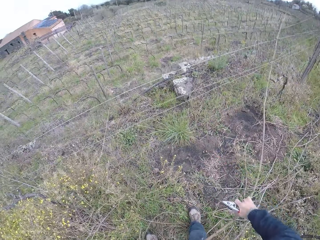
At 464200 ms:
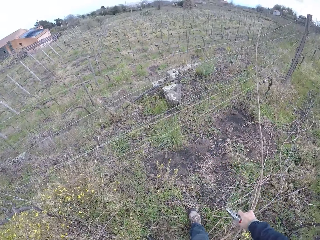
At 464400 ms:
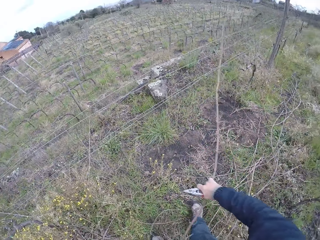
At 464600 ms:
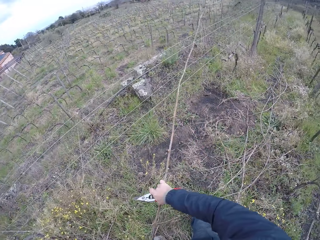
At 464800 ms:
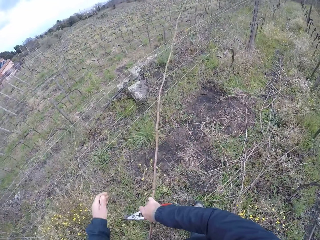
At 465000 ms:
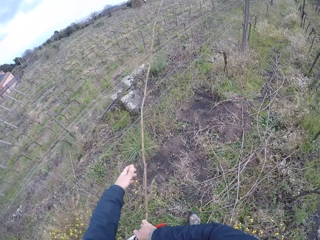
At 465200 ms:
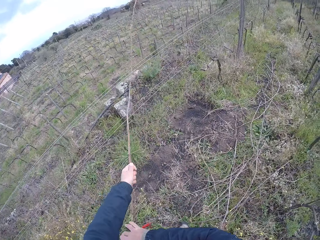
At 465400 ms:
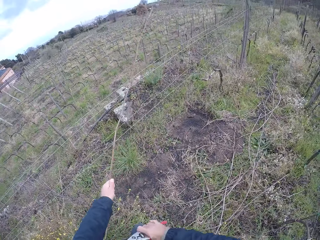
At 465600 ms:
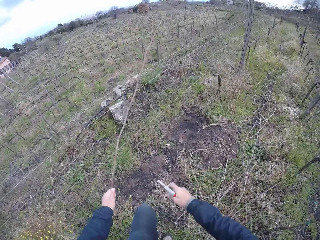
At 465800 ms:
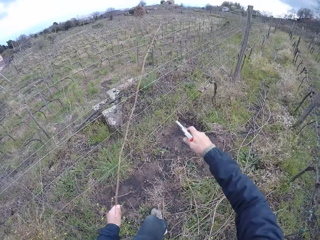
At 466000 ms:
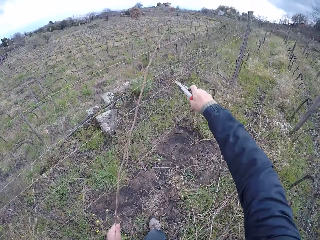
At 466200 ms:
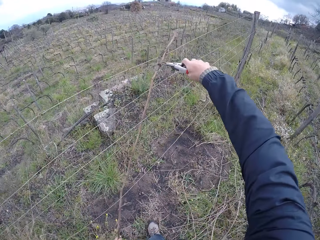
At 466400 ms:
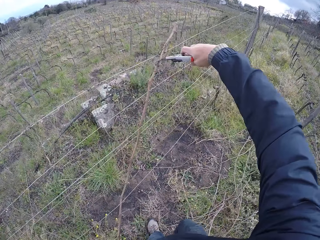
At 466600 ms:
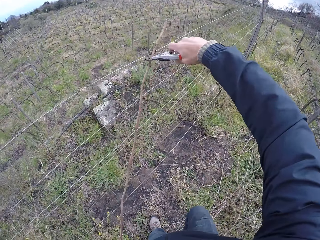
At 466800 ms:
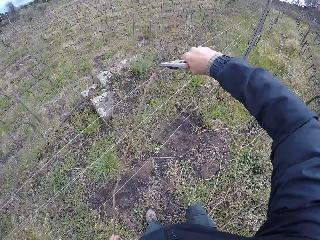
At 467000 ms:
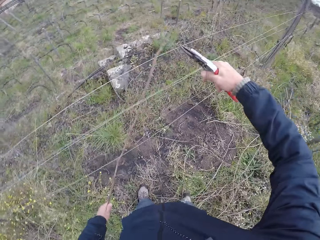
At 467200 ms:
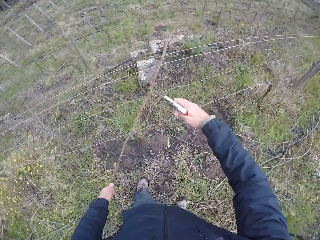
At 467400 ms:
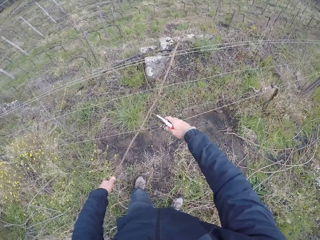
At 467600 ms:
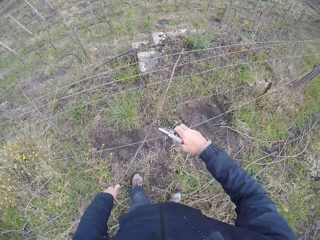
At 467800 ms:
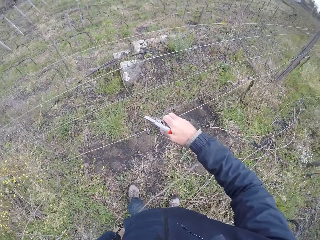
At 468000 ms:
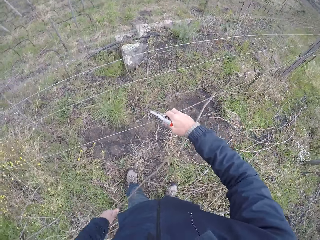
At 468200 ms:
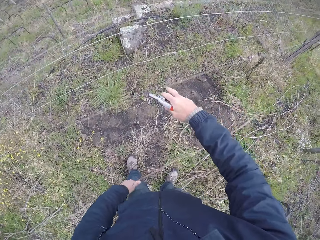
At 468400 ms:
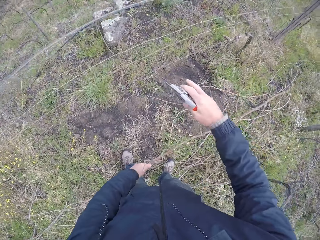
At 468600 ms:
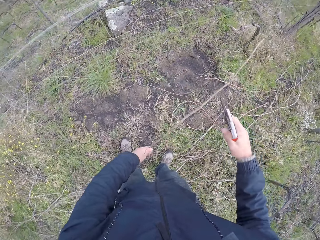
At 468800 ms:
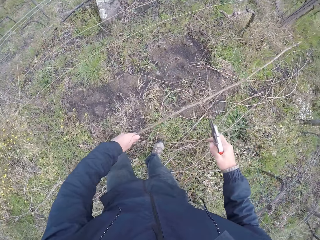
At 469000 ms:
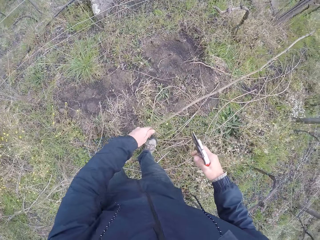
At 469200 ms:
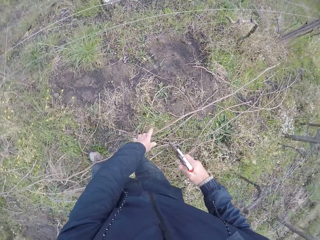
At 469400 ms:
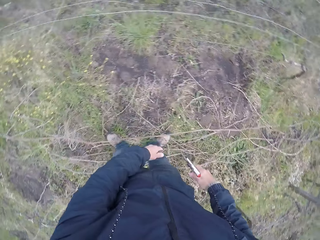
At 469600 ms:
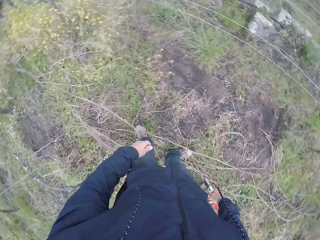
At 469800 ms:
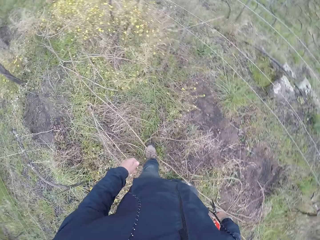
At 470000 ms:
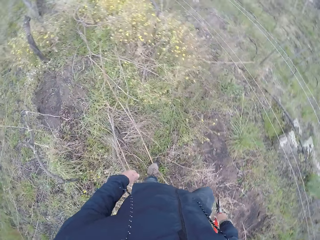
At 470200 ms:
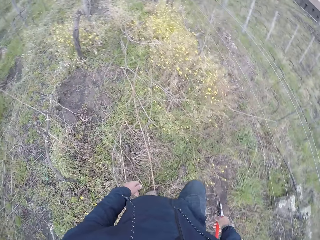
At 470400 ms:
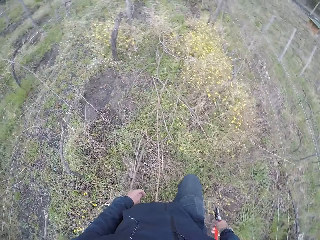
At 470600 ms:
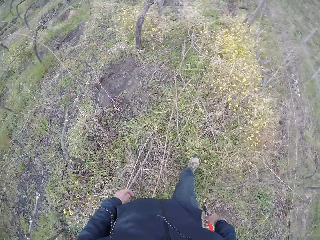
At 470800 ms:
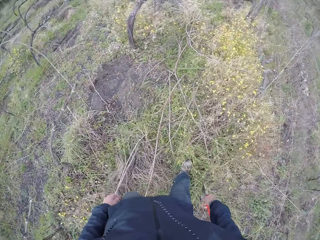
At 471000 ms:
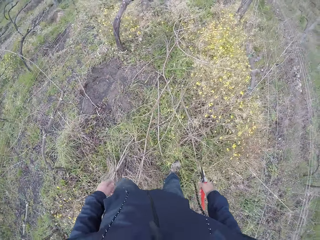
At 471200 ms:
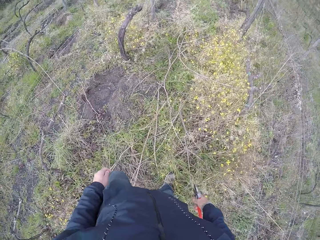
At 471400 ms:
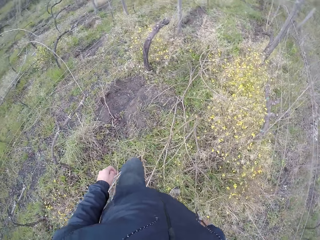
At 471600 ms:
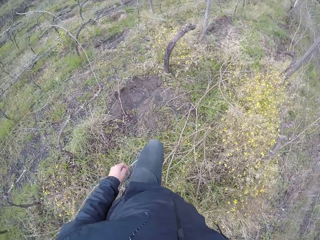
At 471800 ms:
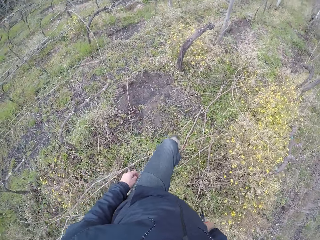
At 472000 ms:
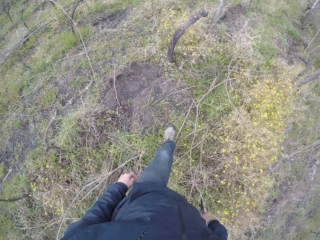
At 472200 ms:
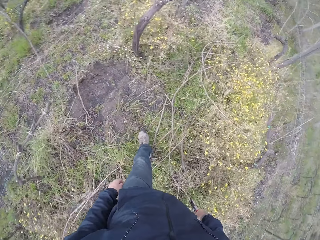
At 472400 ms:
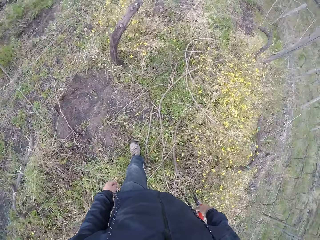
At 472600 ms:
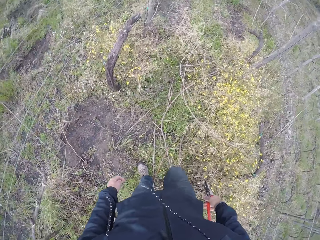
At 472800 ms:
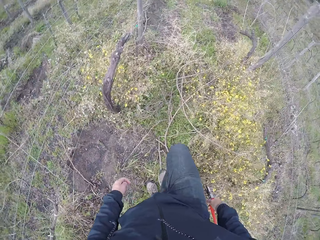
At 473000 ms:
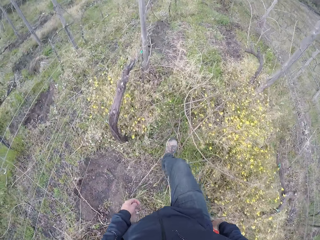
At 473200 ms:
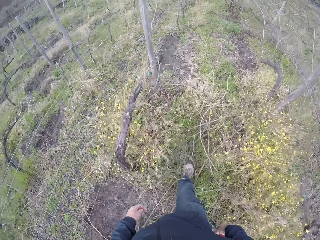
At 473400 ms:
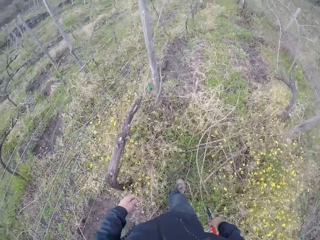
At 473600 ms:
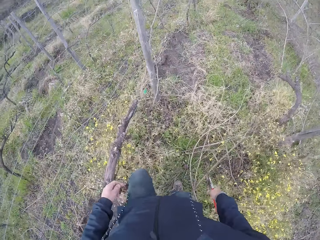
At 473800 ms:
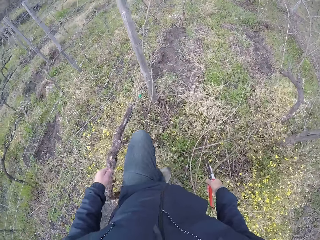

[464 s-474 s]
The camera wearer cuts a branch or twig with shears. He drops the twig on the field with his left hand. He walks around.

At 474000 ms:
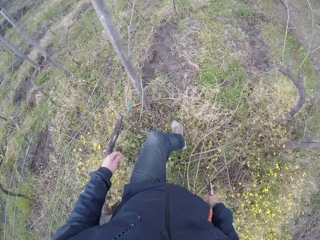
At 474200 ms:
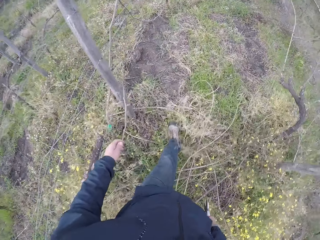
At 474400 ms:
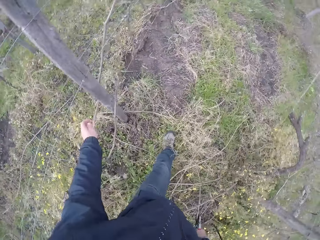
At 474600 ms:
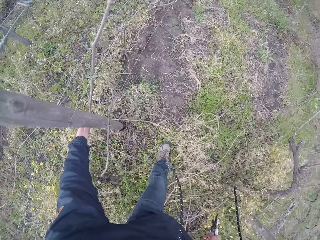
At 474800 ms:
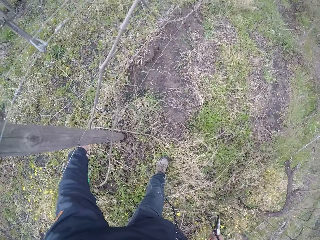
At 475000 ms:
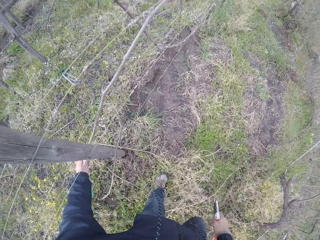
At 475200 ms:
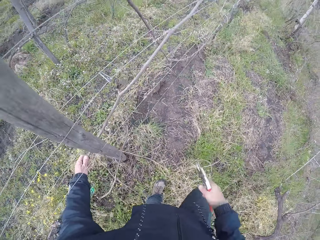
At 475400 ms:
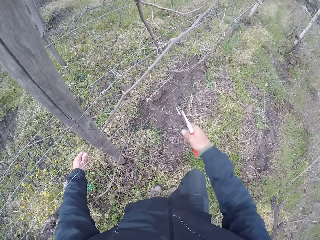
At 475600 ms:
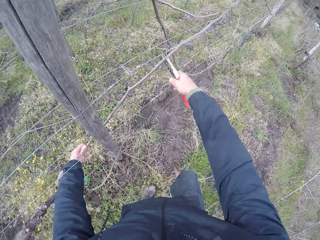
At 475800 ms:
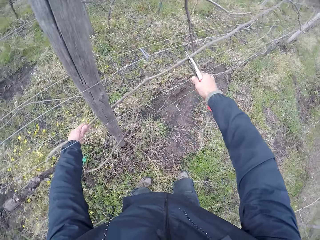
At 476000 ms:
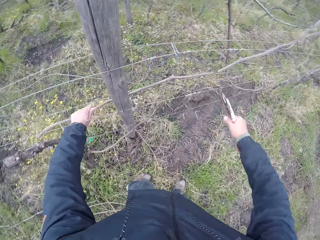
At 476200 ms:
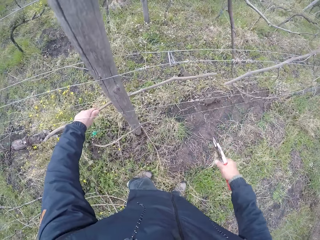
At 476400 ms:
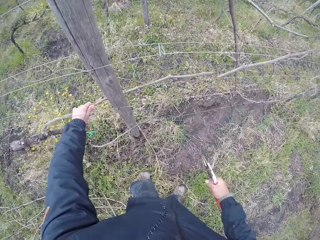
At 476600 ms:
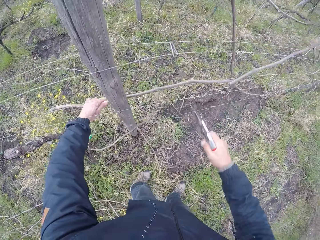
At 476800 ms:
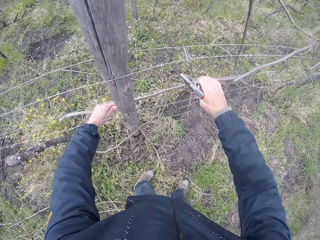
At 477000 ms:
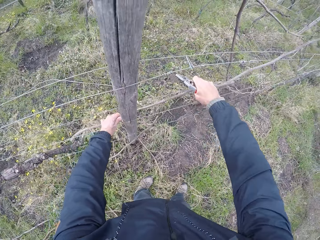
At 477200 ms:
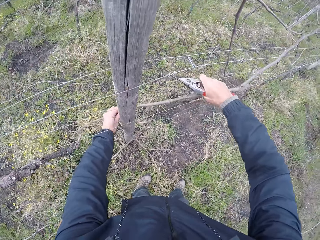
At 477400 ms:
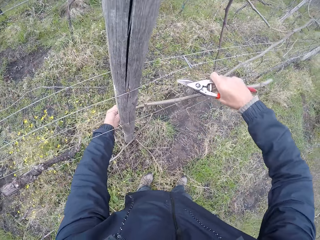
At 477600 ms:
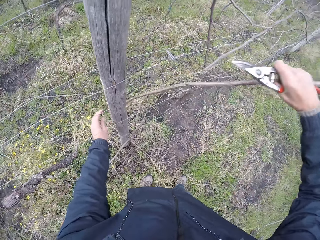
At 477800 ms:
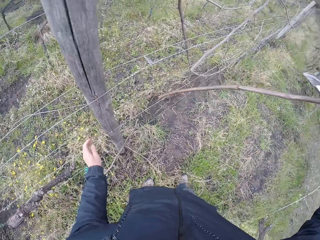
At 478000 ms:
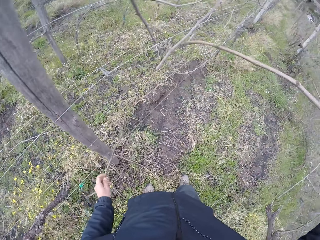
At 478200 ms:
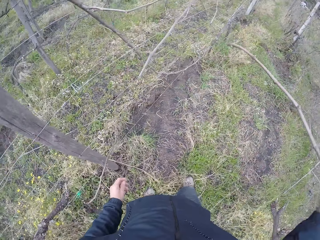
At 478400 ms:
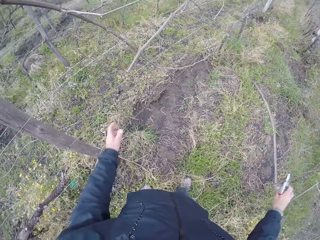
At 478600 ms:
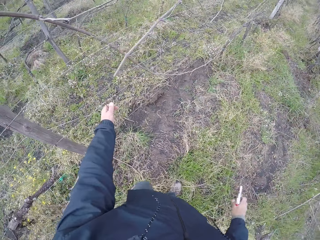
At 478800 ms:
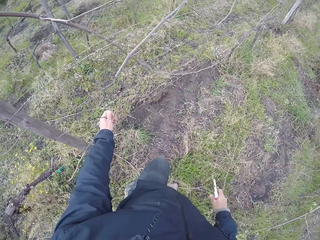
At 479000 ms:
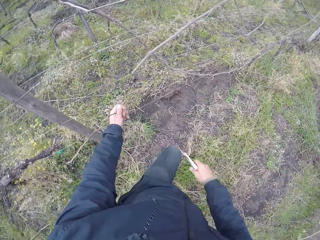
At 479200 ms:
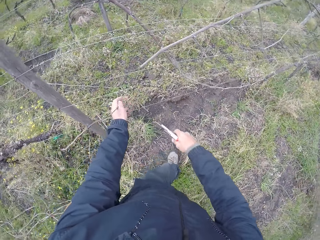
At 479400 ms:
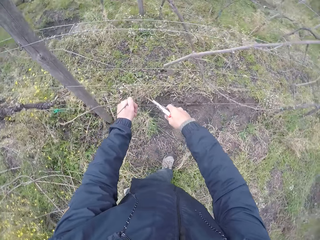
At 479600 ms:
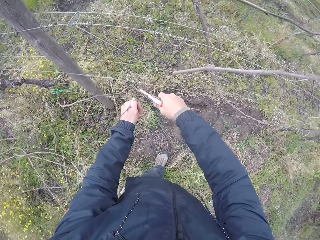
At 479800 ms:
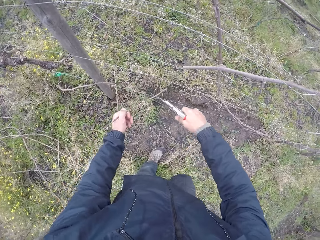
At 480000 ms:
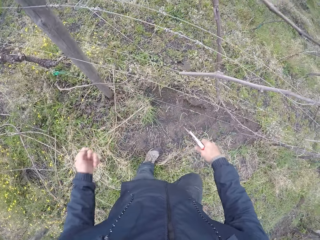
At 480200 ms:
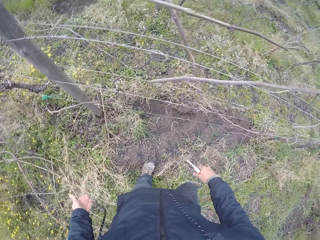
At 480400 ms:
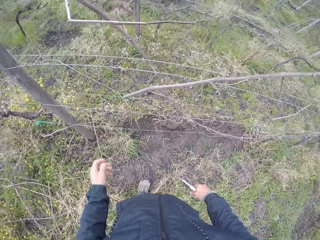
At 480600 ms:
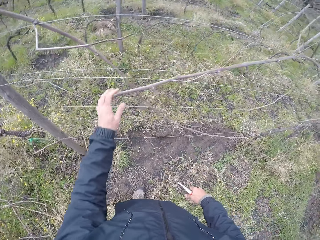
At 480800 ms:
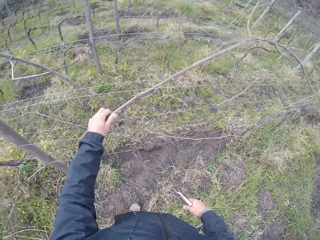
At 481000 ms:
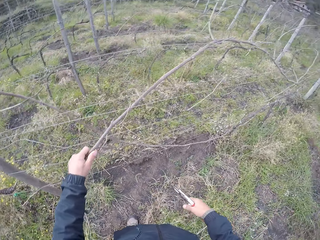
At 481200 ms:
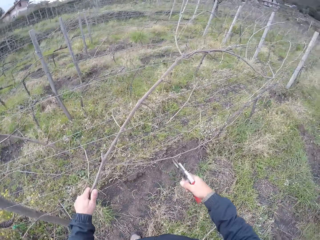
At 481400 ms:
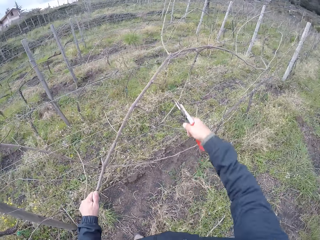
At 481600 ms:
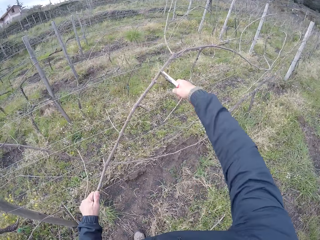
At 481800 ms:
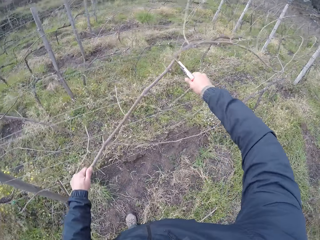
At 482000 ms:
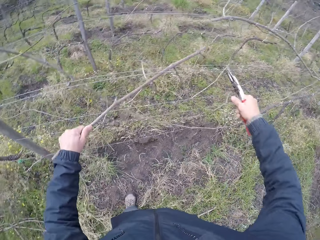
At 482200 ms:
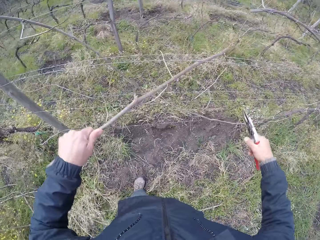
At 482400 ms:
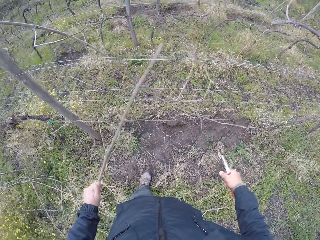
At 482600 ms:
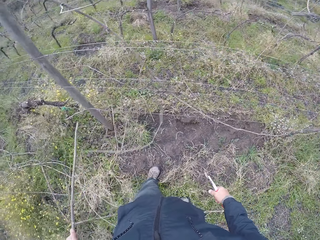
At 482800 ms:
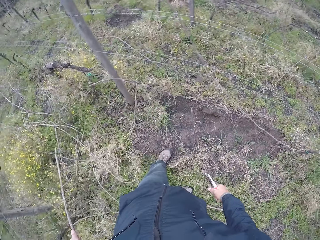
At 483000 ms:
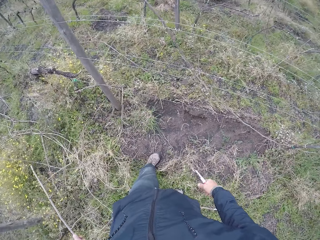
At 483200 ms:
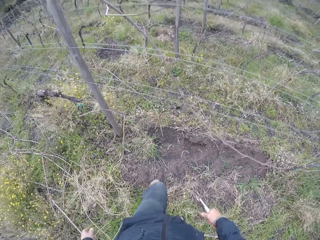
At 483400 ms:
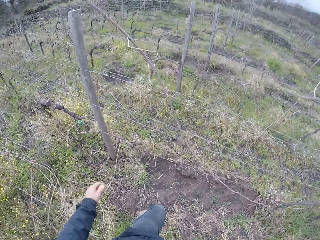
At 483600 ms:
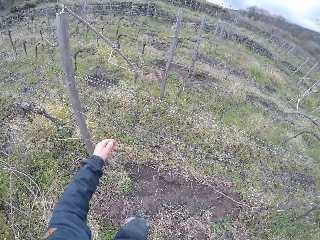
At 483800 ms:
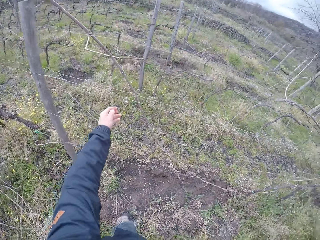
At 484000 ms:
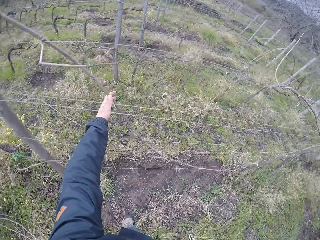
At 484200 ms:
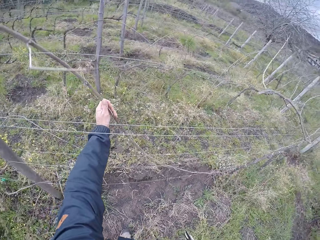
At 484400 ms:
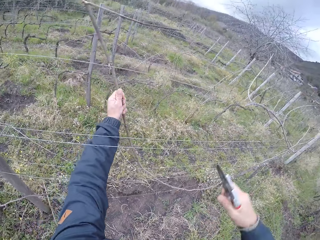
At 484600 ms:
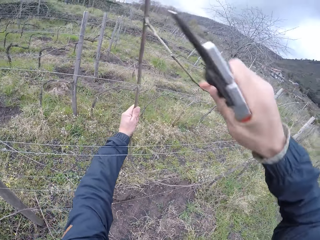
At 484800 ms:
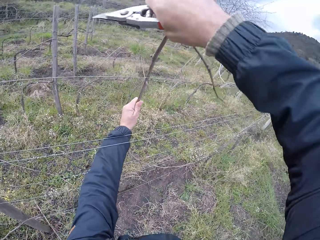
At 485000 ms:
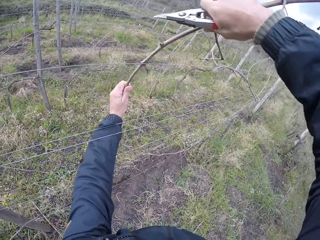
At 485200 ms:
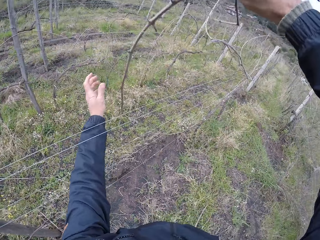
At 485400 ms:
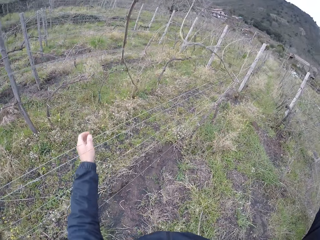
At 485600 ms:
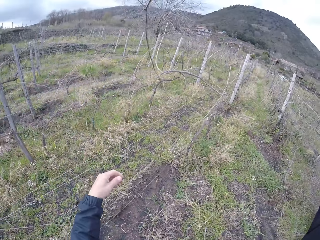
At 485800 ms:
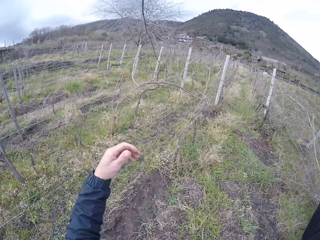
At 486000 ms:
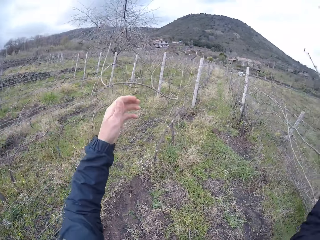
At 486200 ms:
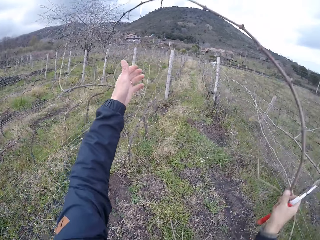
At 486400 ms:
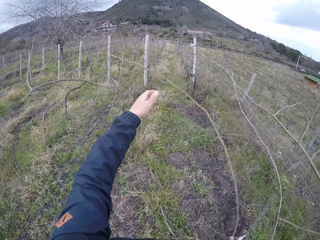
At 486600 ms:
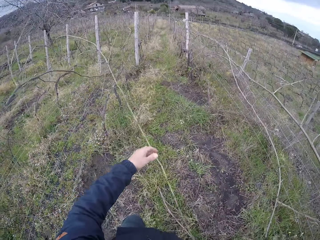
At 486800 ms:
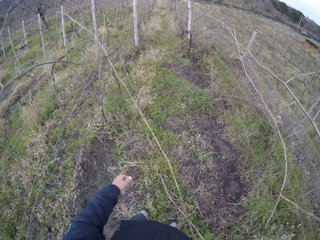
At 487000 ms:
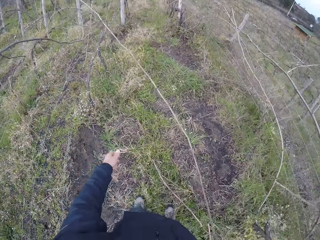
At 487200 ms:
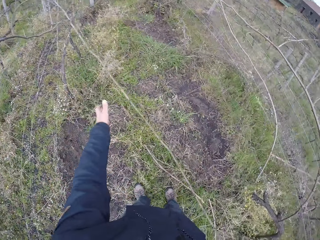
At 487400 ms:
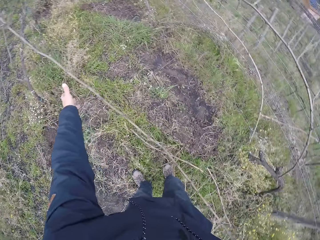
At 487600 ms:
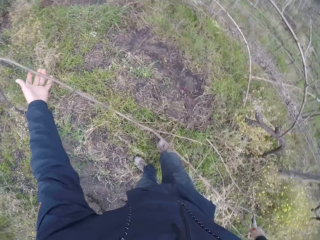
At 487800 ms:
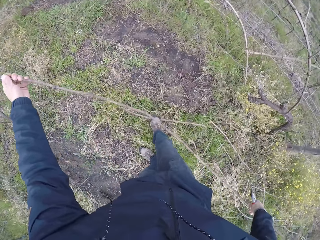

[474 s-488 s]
The camera wearer pulls off a twig or branch from the fence with his right hand. He drops the twig on the field with his right hand. He pulls off a twig with his left hand. He cuts a branch with shears or a plier. He cuts a branch with the shears again. He pulls a branch from the fence. He cuts the fence with the plier in his right hand.
